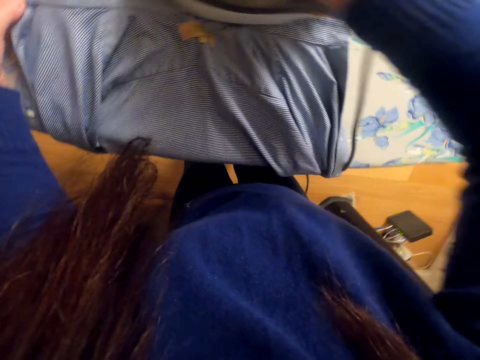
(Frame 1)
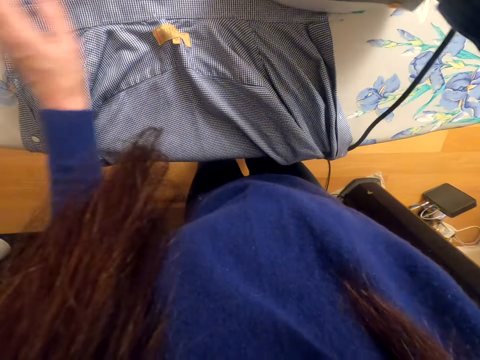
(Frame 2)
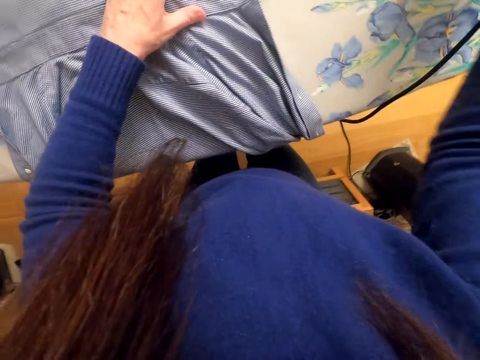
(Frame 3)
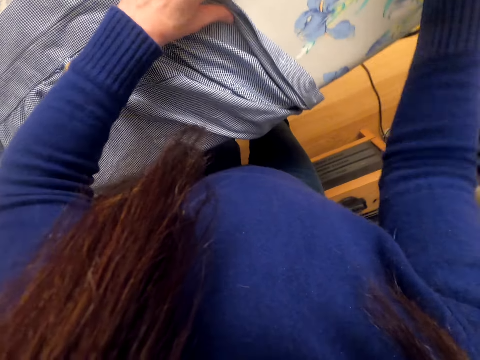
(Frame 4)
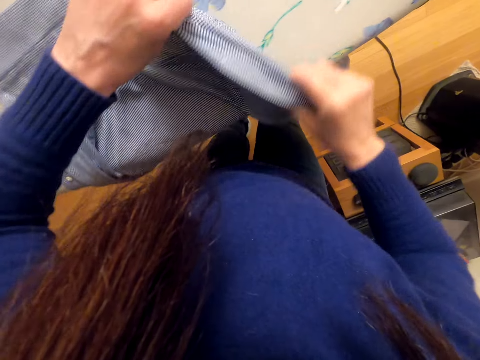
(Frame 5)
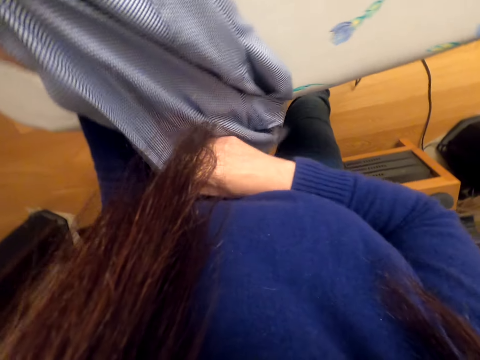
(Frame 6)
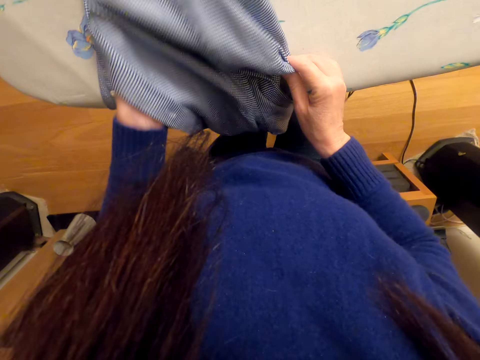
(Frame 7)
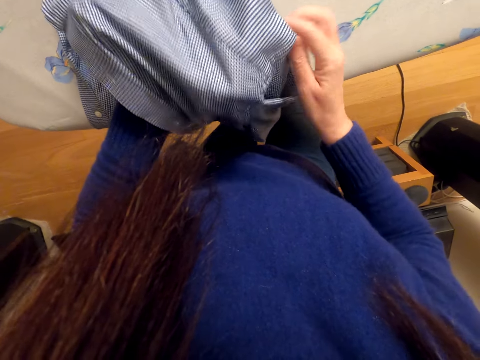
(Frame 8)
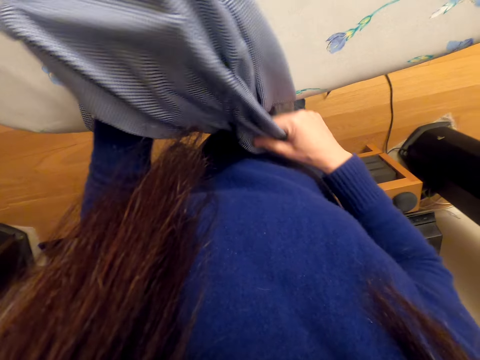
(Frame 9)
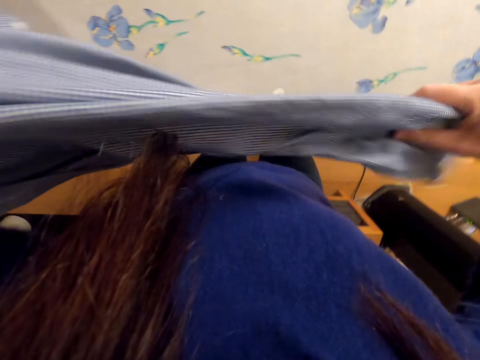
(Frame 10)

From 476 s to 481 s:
The camera wearer places the iron box on the iron board. They lift the cloth. They adjust the shirt. They stretch the cloth. They lift the cloth.

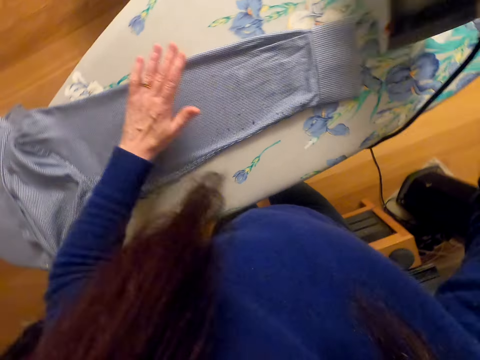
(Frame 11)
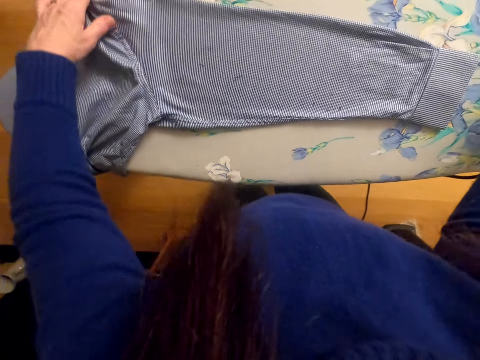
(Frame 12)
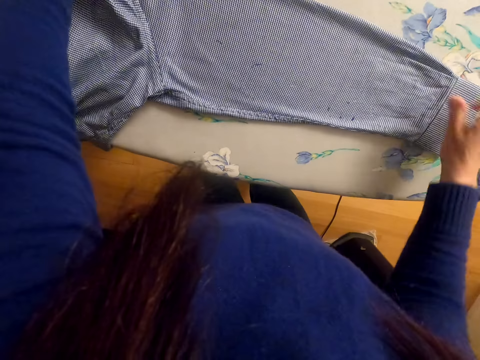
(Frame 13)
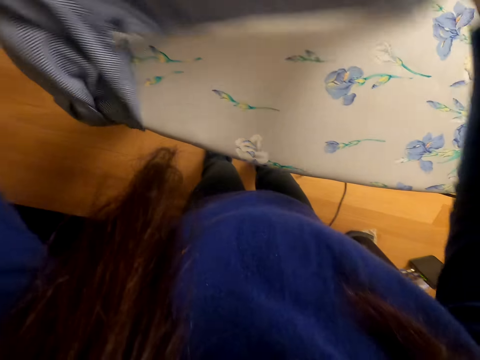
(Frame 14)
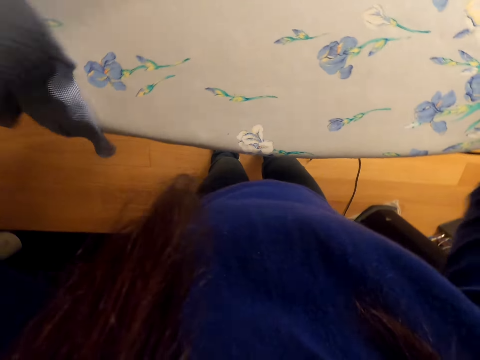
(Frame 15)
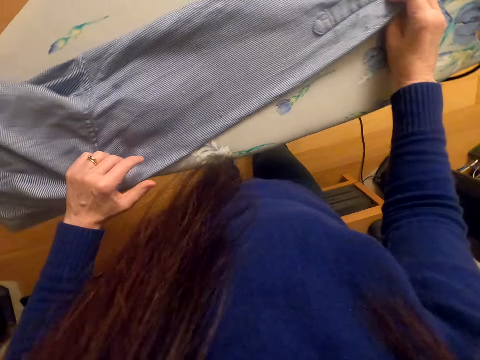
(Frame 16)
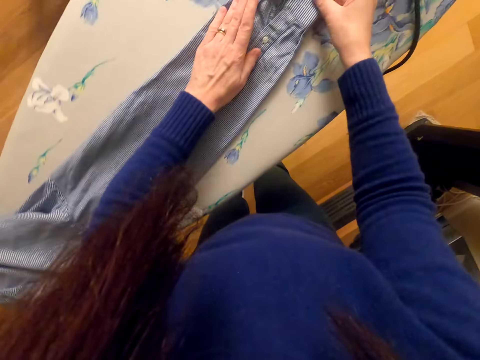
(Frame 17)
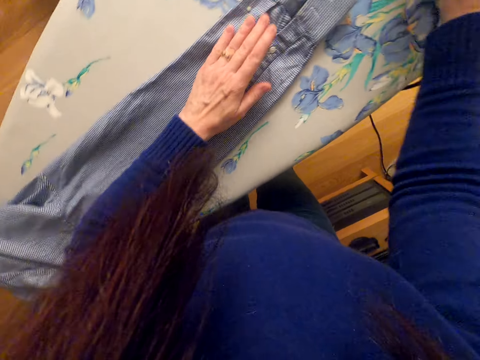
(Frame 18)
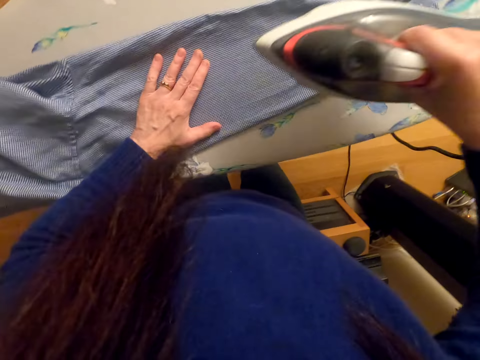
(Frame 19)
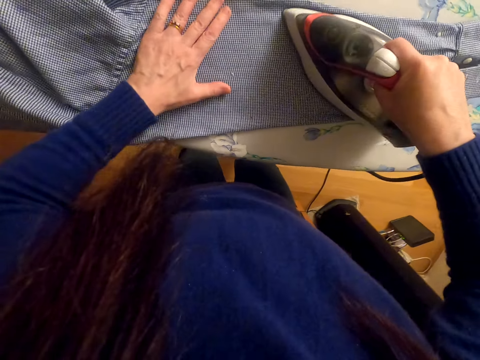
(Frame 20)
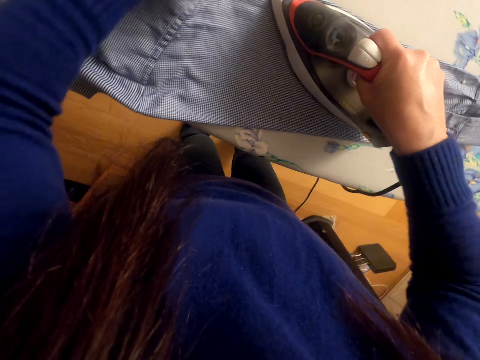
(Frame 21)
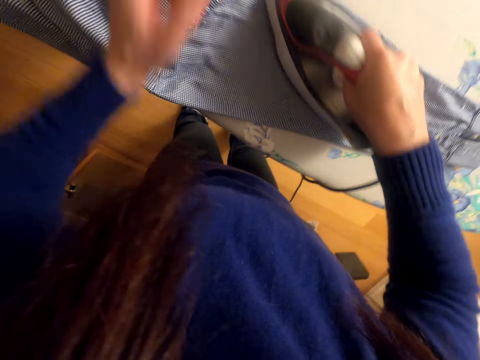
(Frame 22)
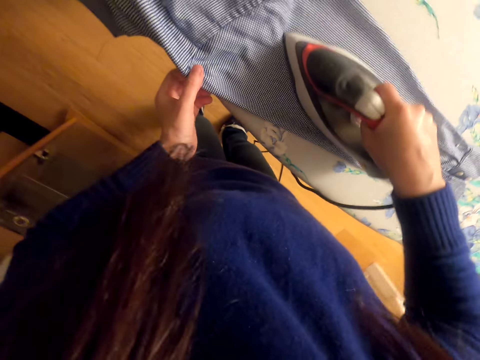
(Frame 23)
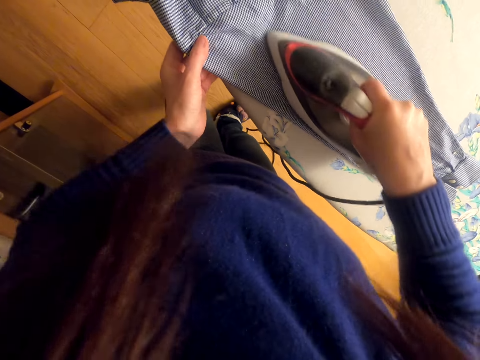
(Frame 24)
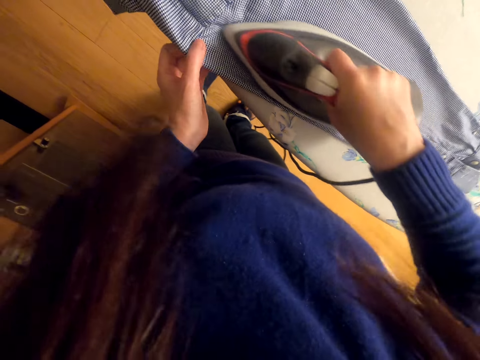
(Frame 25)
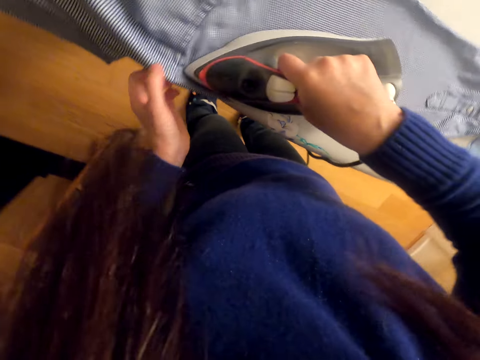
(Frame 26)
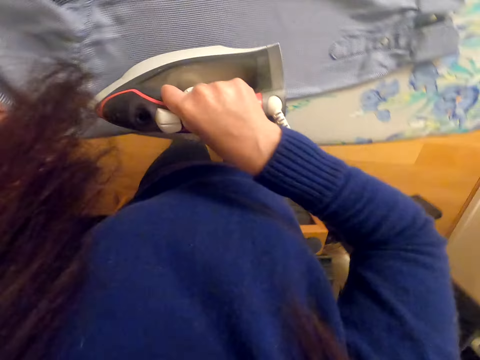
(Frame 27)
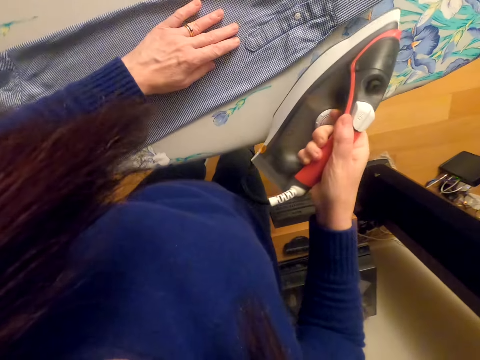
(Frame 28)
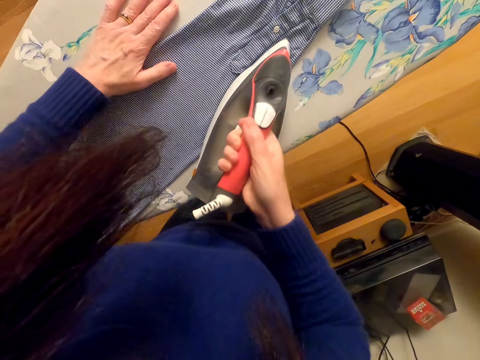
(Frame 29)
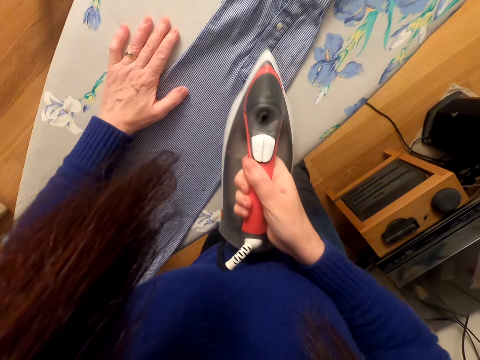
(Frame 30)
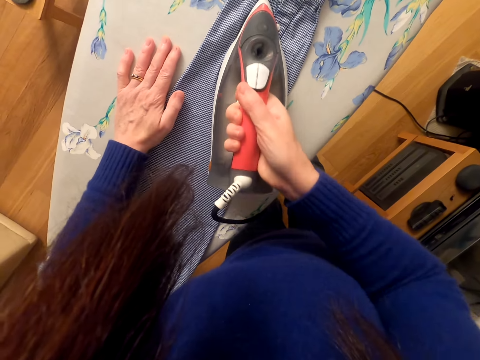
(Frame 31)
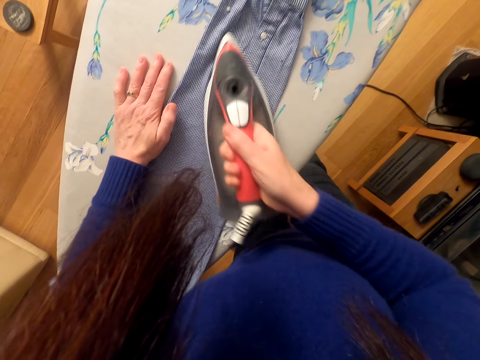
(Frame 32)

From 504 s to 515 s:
The camera wearer lifts the iron box. They move the left hand, move the right hand. They adjust the shirt. They lift the cloth. They place the cloth on the iron box. They stretch the cloth. They move the right hand. They lift the iron box. They iron the cloth. They lift the left hand. They lift the iron box. They lift the left hand. They iron the cloth.

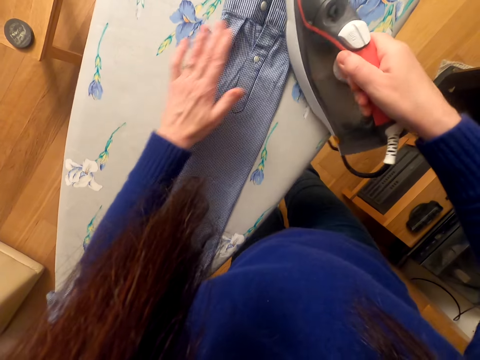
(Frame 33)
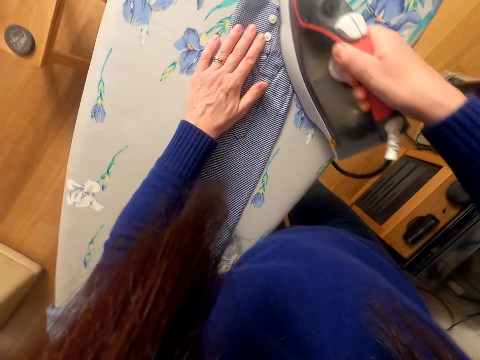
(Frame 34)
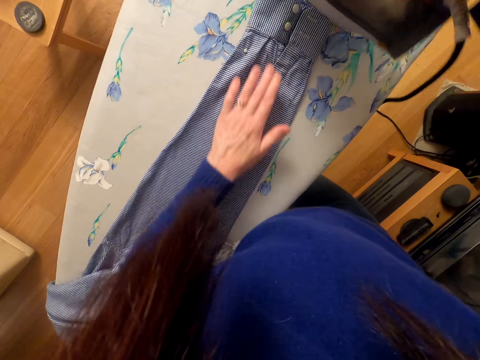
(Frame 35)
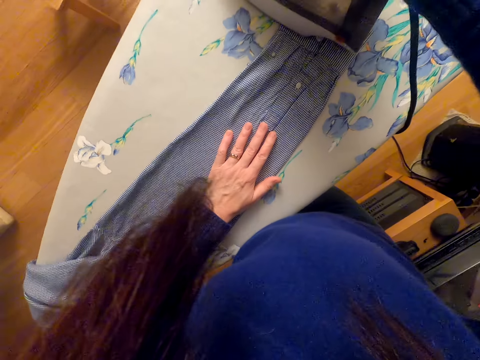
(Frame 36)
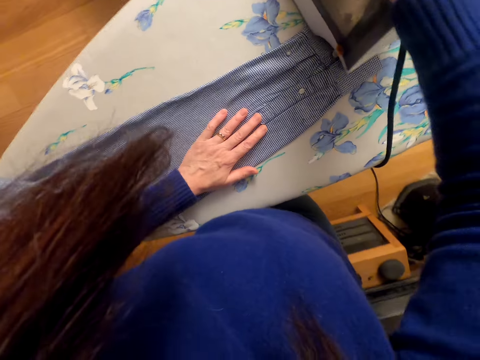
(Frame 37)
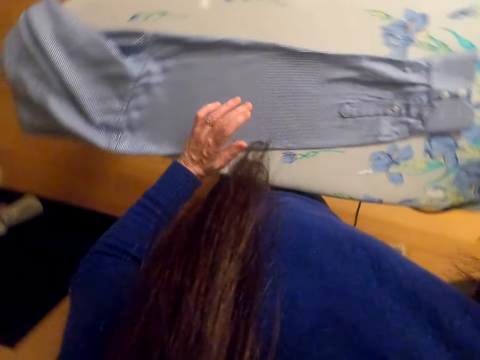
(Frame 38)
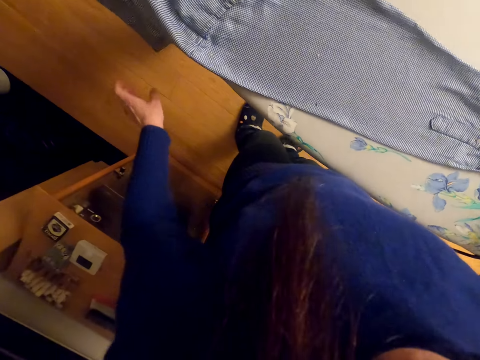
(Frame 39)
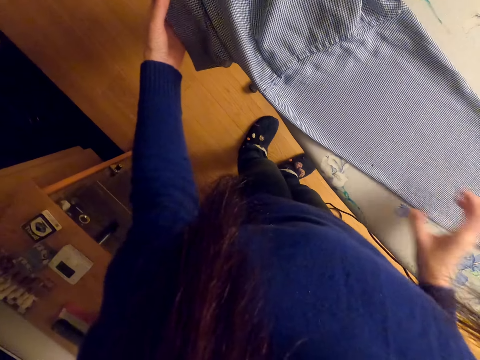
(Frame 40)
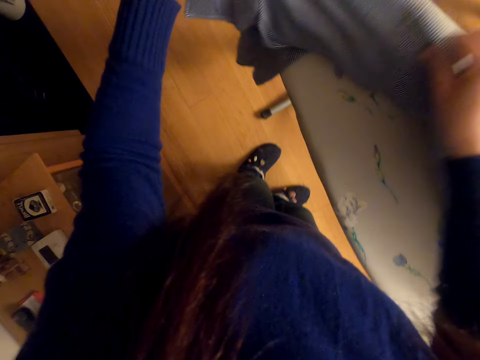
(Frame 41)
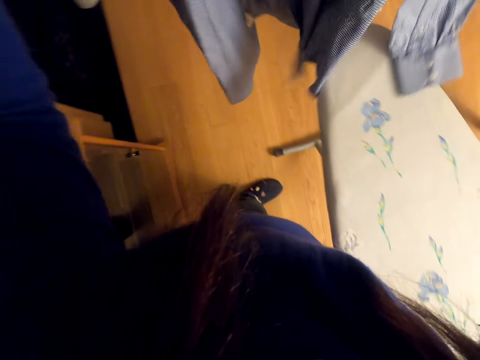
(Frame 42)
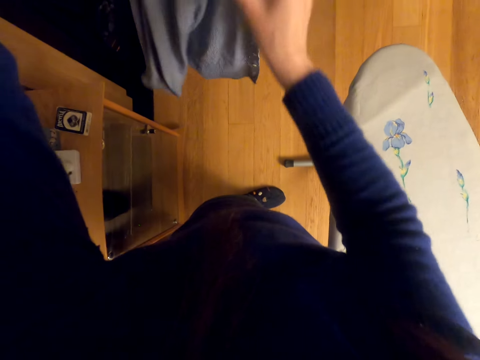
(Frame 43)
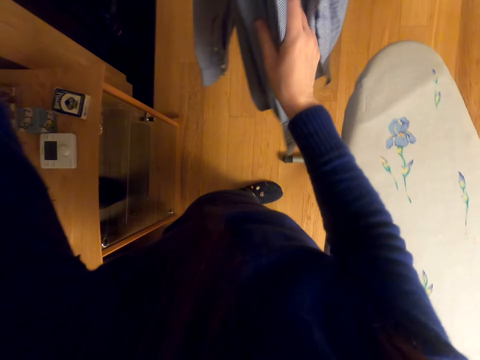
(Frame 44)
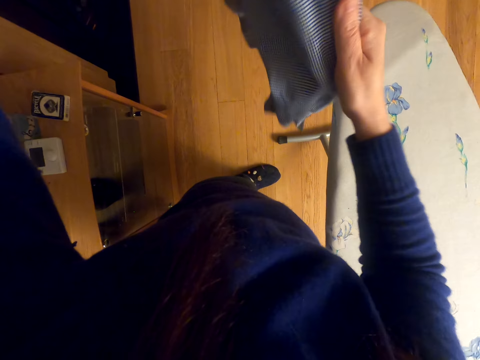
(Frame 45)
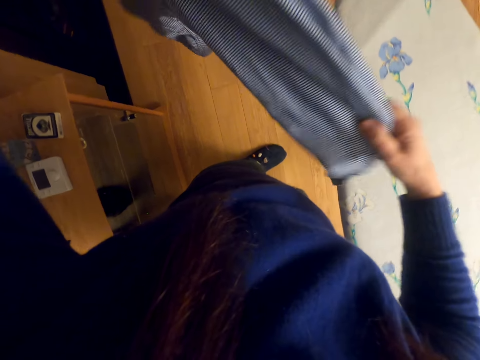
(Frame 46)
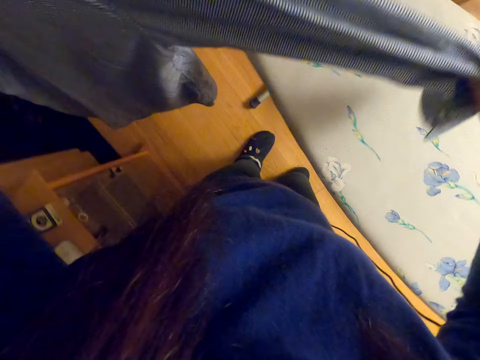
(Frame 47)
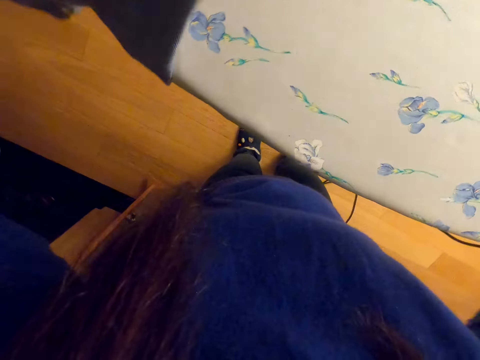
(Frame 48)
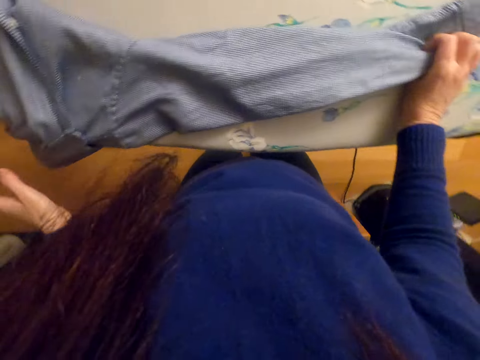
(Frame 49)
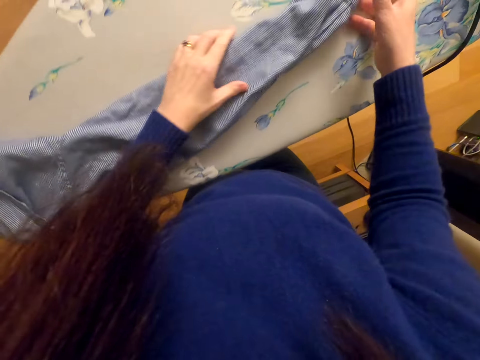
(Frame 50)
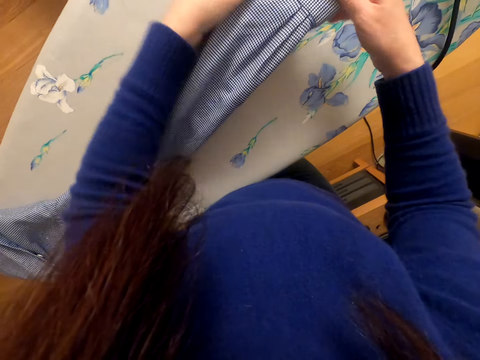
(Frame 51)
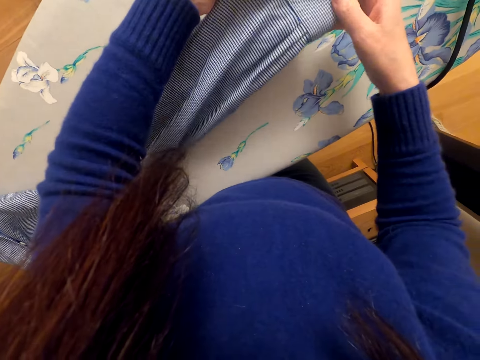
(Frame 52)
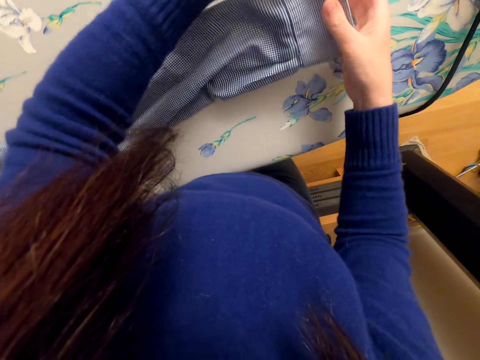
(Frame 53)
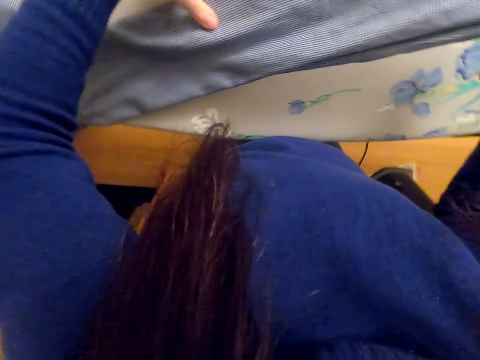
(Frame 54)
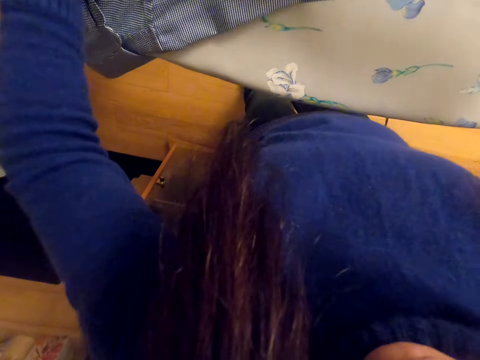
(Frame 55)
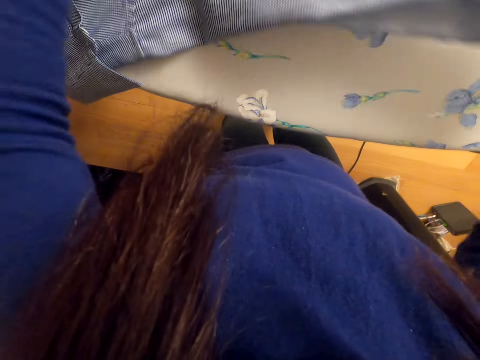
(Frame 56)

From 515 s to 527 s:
The camera wearer lifts the iron box. They iron the cloth. They move the right hand, move the left hand, move both hands. They adjust the shirt. They lift the cloth. They stretch the cloth. They lift the cloth. They place the cloth on the iron board. They move both hands. They stretch the cloth.
